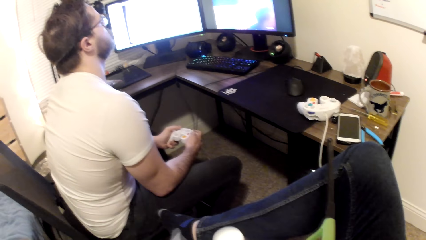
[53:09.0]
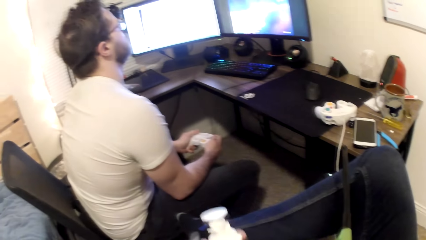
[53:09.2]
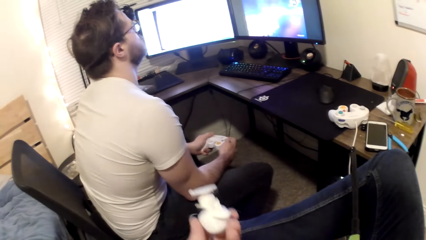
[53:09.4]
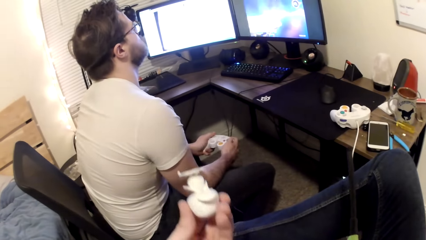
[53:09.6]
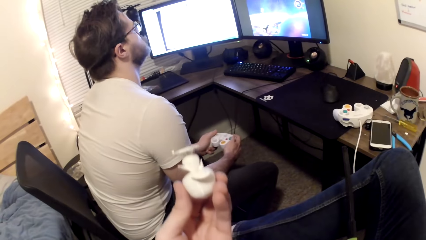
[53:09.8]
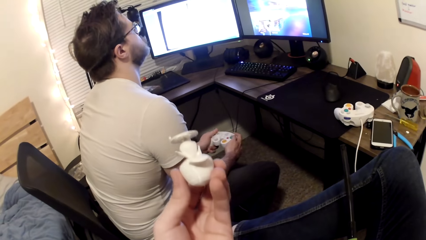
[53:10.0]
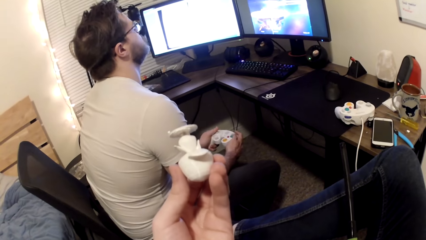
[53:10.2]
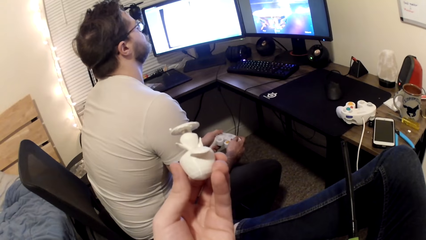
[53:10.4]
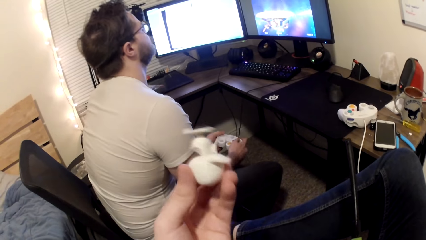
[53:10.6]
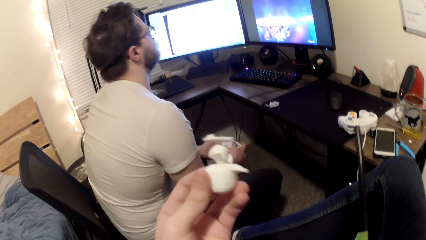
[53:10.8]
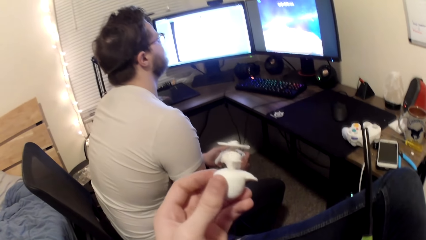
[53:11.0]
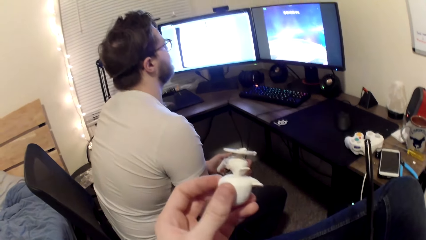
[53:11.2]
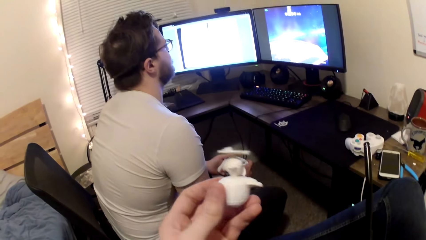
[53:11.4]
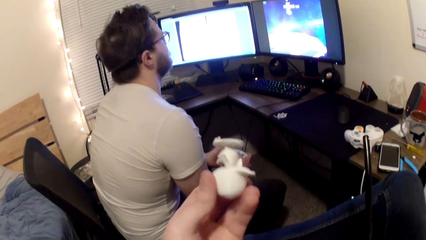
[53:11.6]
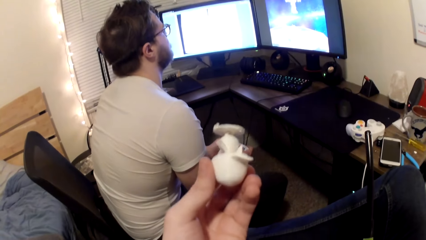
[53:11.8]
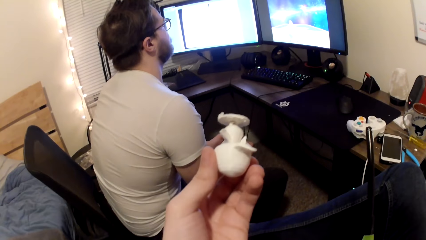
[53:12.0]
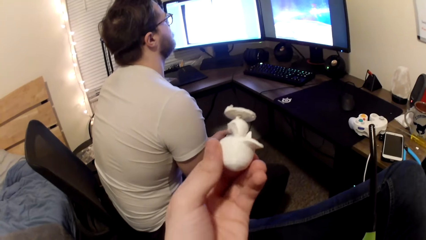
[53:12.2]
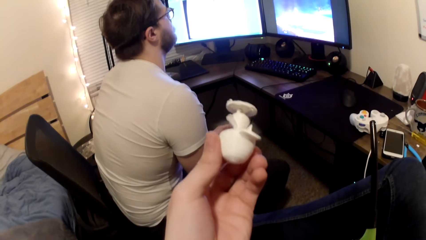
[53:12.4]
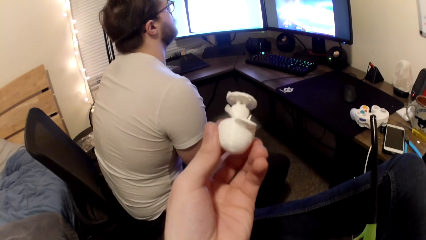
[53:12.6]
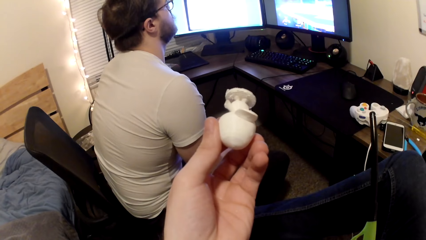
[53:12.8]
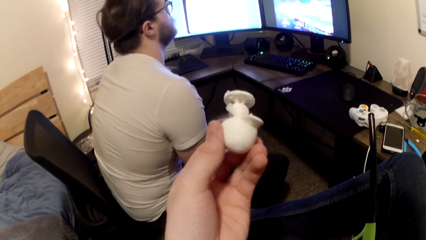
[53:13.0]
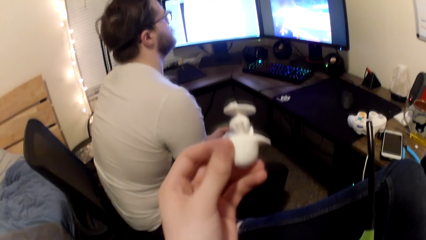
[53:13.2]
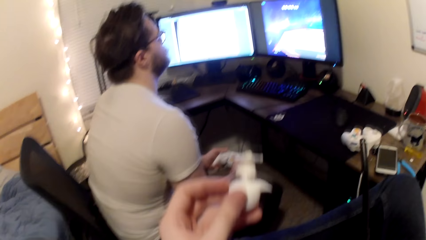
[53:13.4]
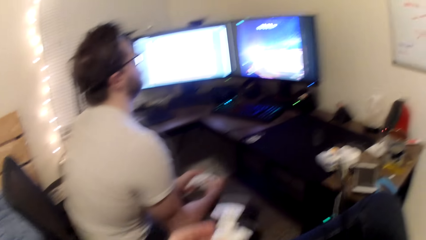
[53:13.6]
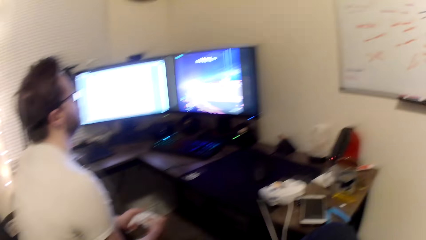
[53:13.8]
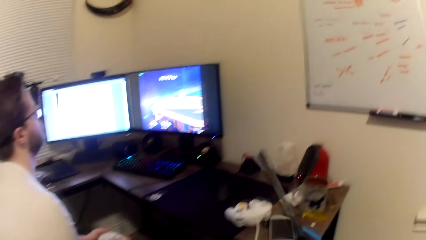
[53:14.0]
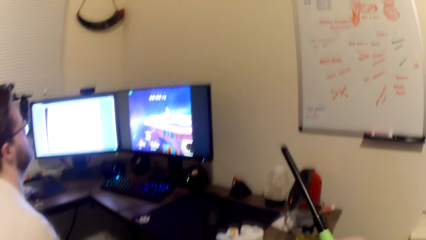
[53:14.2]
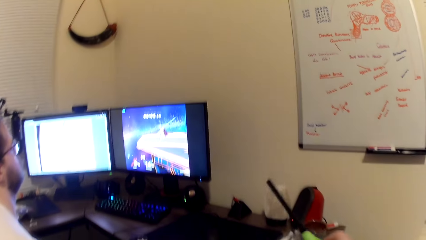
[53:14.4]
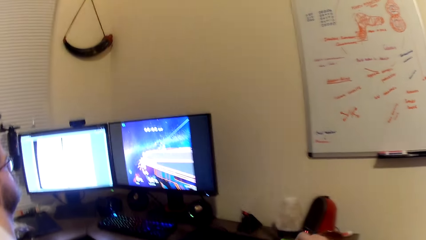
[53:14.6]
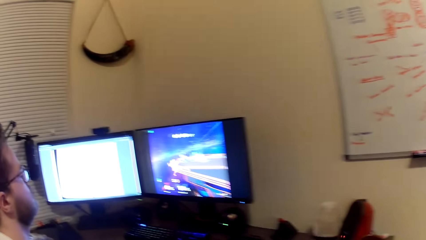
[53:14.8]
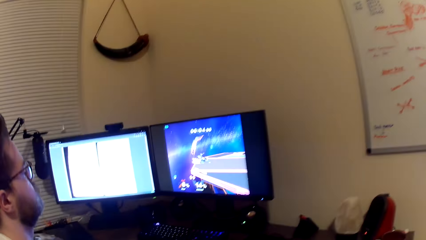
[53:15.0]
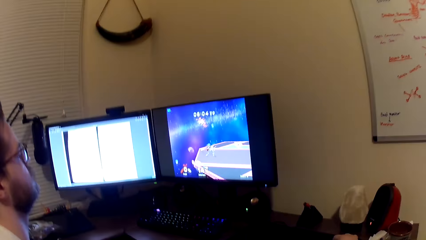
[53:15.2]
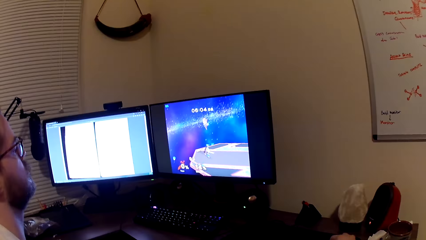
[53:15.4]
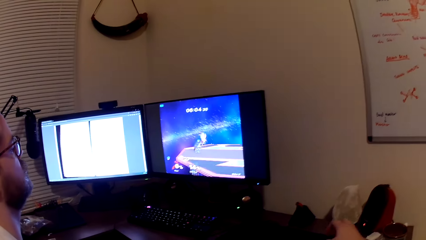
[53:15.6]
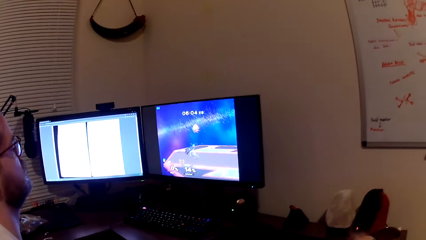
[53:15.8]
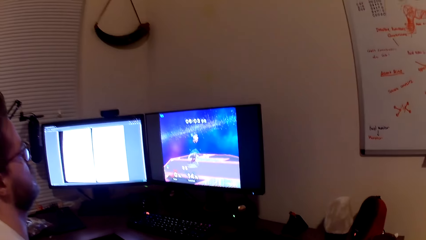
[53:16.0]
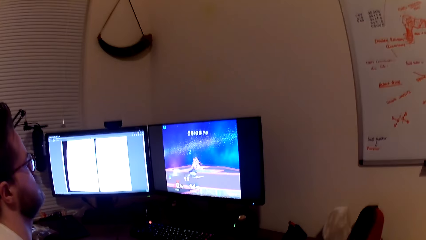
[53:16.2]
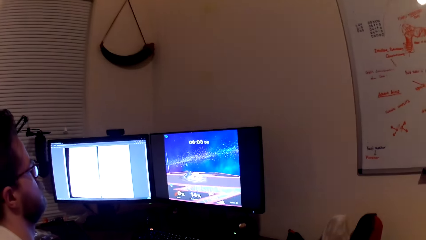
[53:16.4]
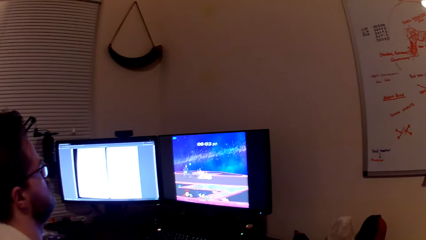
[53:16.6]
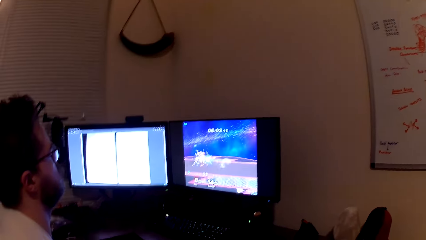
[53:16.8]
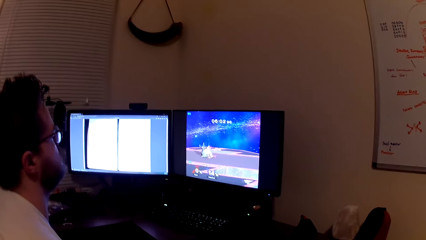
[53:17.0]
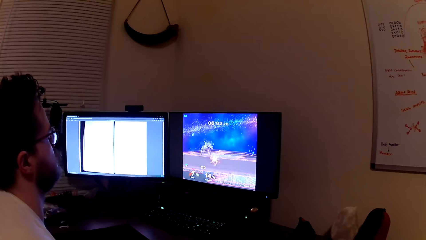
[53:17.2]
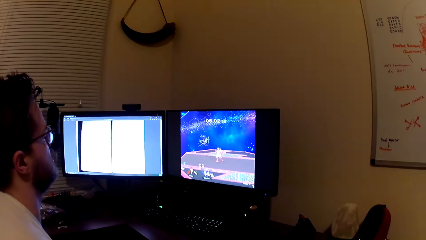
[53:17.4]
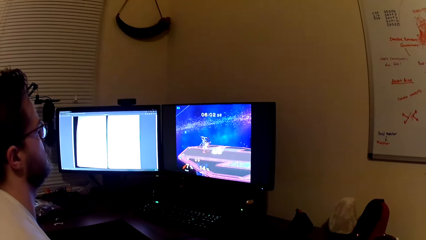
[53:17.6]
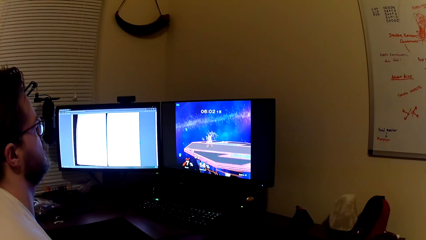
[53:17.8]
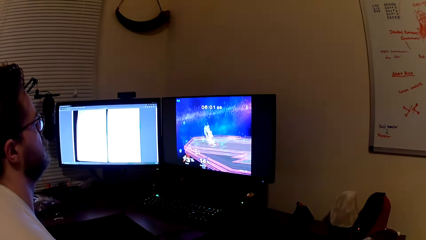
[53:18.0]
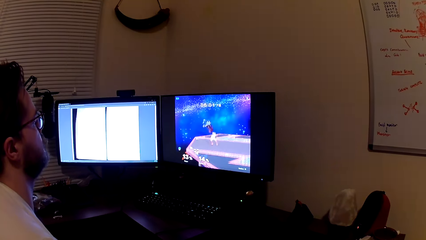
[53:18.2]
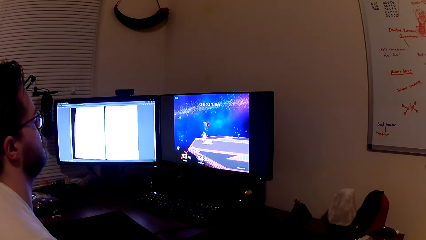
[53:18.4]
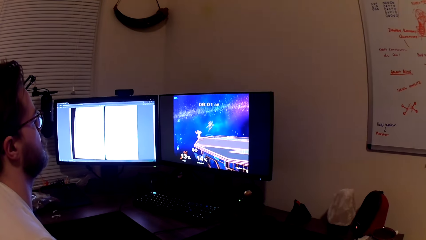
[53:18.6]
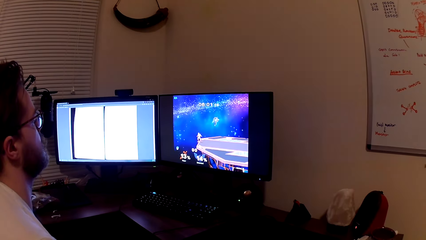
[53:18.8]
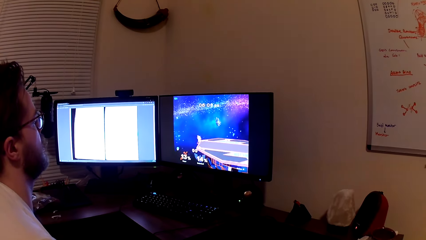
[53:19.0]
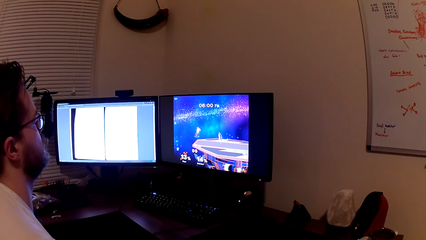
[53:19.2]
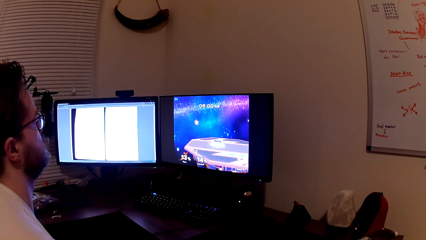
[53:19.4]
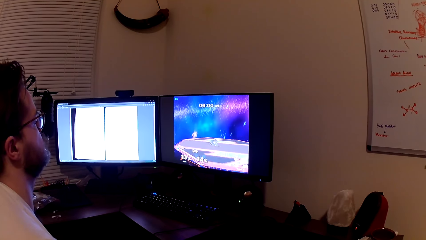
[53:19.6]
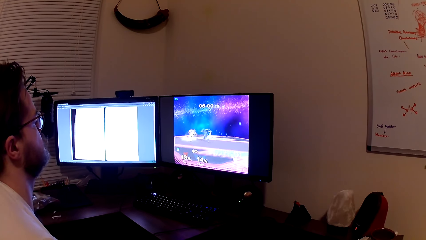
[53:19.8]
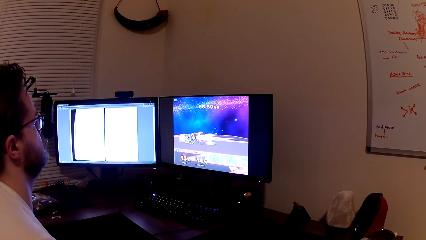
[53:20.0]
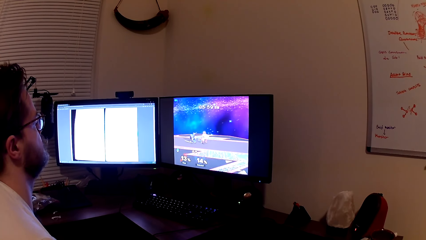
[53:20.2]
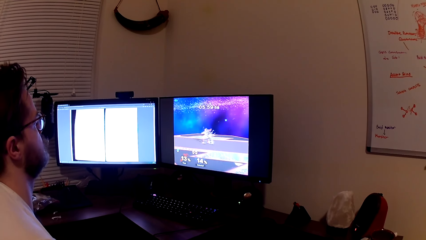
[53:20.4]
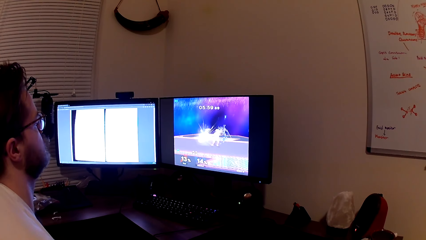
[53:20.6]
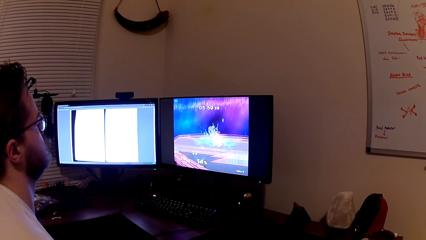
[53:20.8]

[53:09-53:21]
The camera wearer lifts the art toy. A man plays a game on the computer.

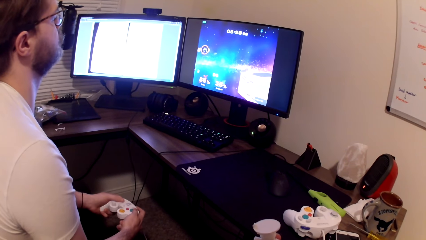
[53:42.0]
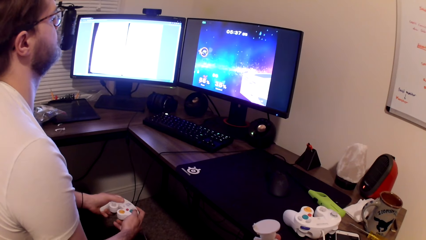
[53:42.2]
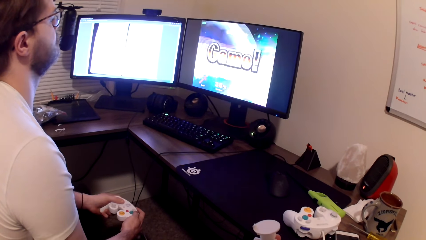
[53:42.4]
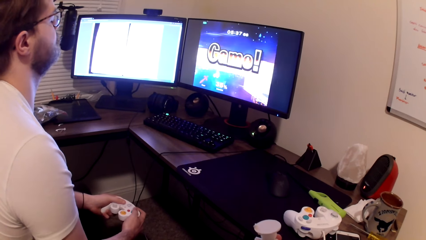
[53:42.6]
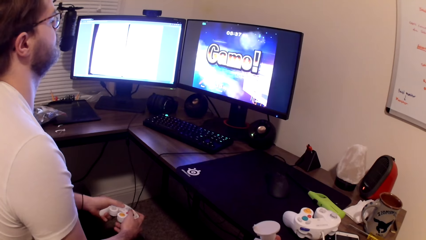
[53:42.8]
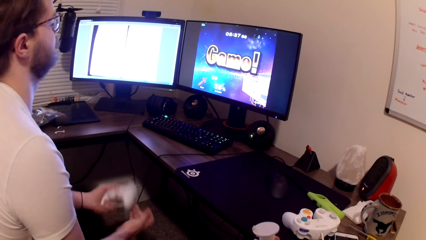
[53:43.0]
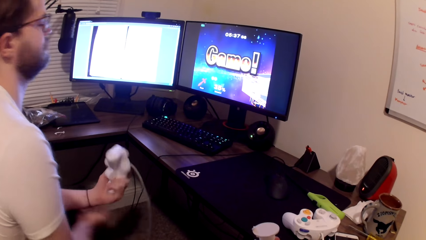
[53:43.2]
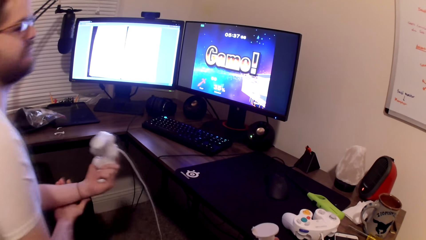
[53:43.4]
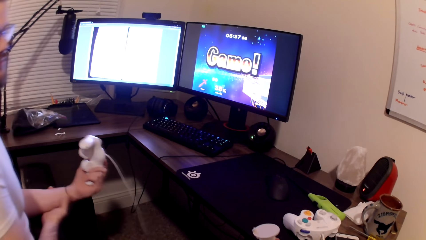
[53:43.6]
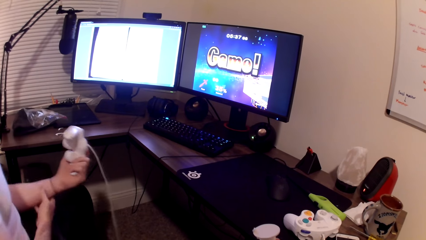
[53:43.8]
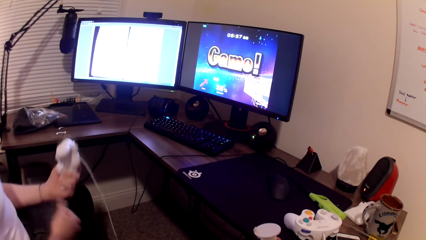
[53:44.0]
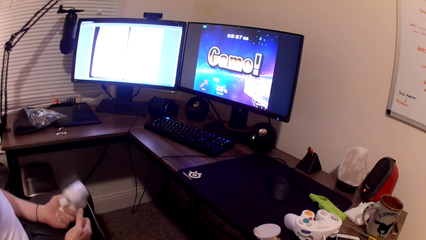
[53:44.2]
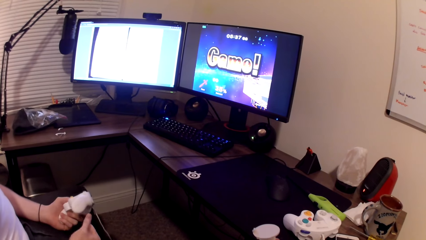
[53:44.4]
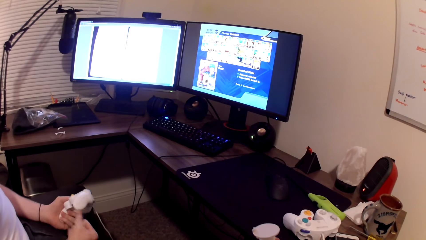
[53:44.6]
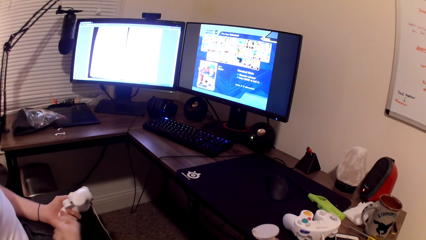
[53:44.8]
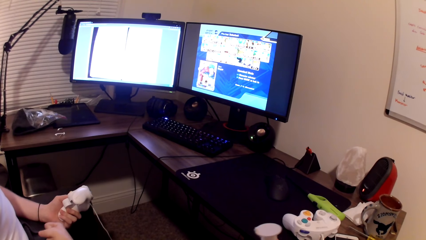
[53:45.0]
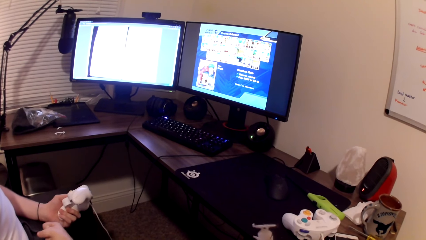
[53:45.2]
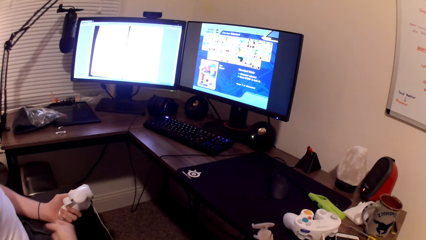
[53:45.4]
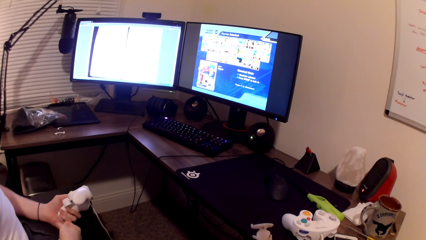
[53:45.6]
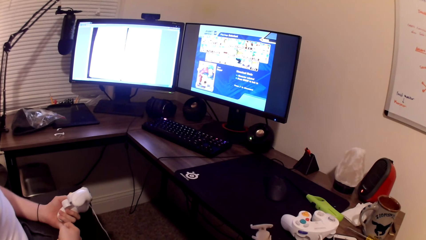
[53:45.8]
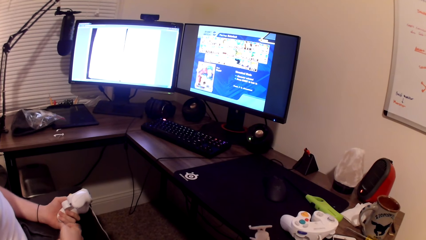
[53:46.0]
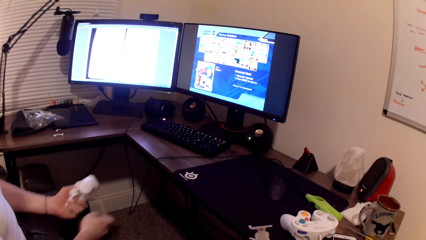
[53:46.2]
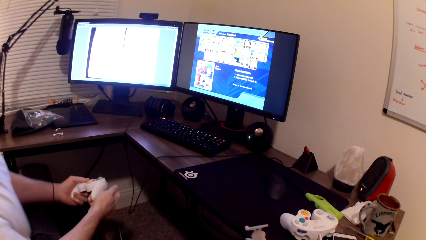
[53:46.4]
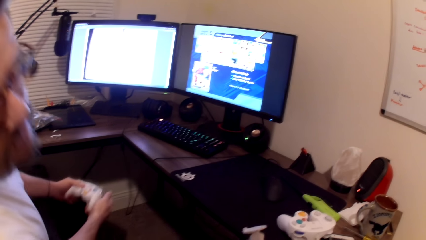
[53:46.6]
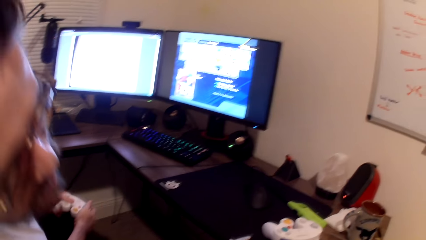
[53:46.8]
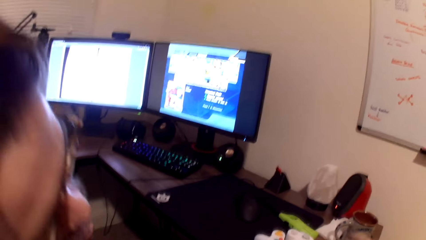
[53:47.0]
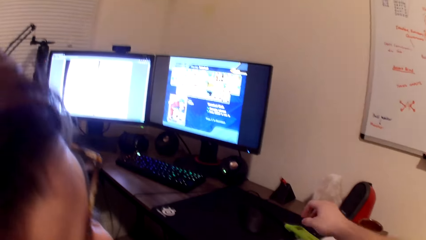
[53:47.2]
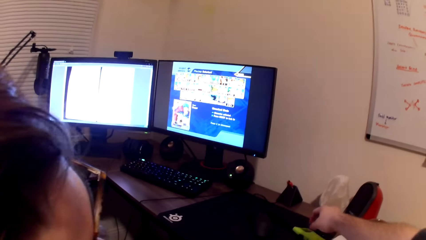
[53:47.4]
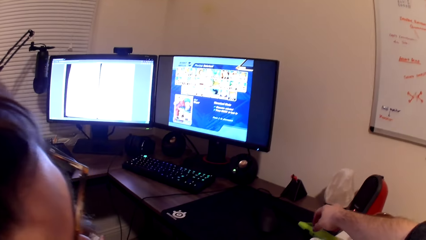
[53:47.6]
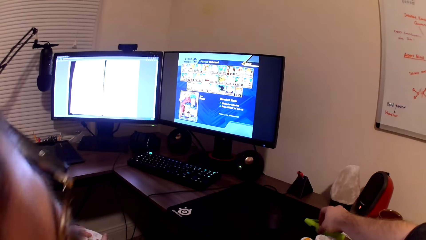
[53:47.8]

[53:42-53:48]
The camera wearer holds his left hand.
